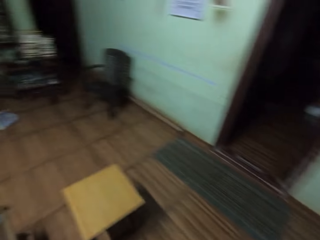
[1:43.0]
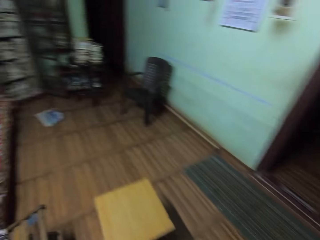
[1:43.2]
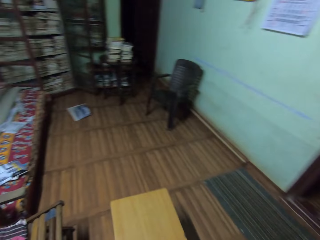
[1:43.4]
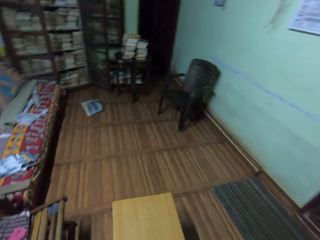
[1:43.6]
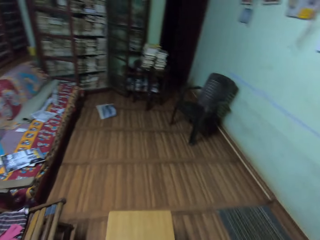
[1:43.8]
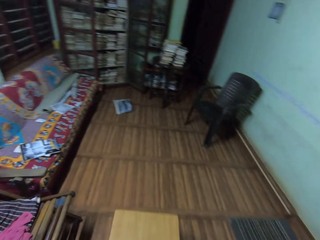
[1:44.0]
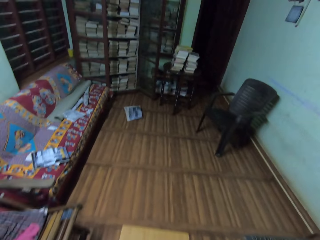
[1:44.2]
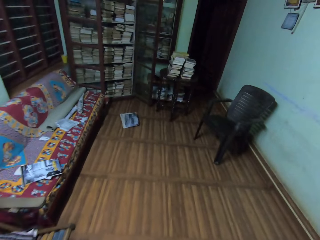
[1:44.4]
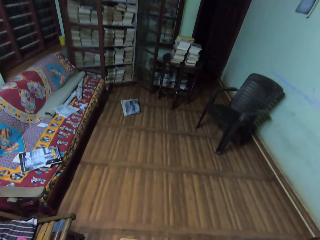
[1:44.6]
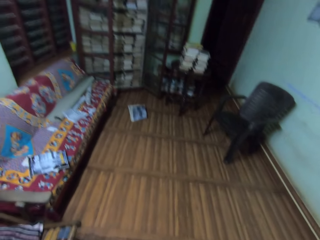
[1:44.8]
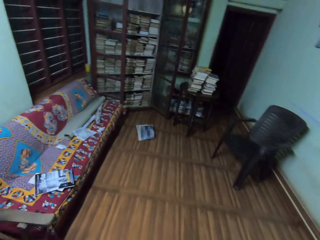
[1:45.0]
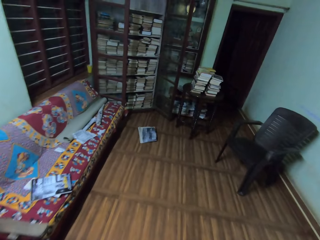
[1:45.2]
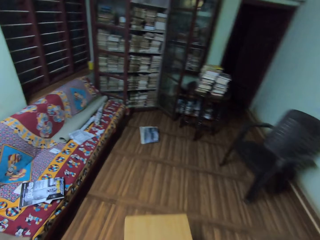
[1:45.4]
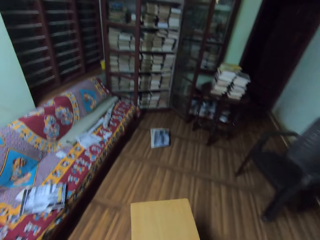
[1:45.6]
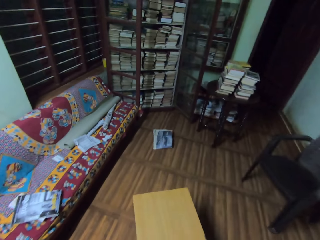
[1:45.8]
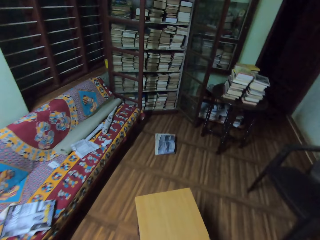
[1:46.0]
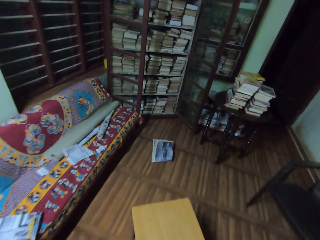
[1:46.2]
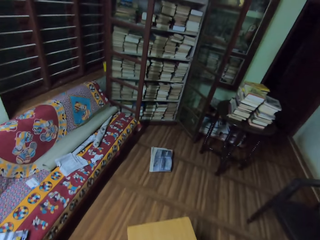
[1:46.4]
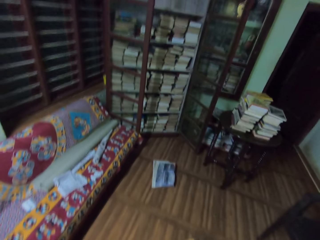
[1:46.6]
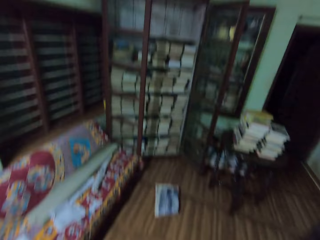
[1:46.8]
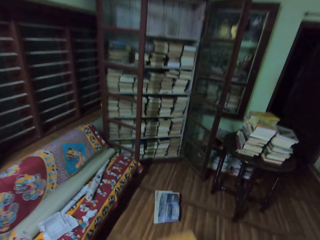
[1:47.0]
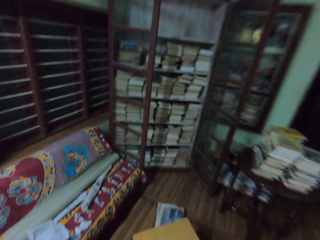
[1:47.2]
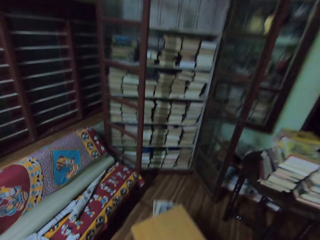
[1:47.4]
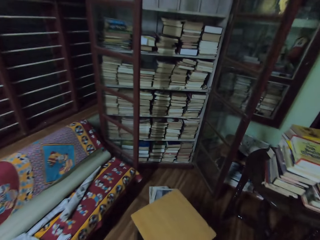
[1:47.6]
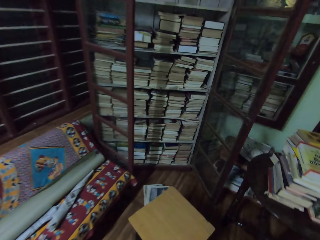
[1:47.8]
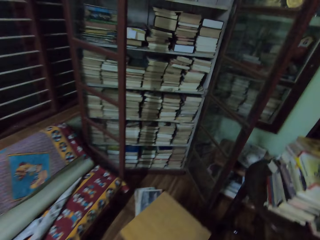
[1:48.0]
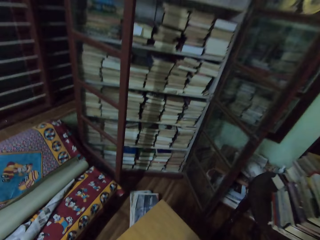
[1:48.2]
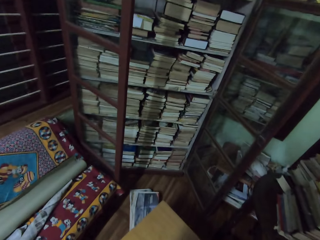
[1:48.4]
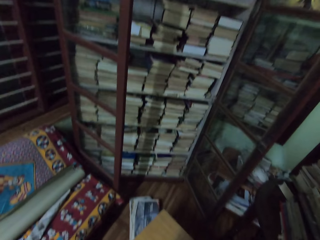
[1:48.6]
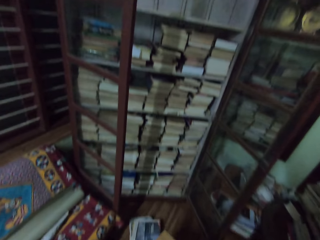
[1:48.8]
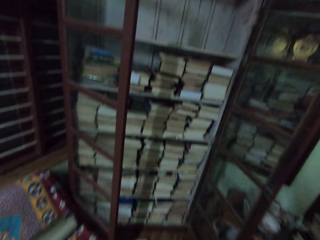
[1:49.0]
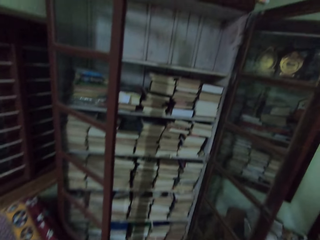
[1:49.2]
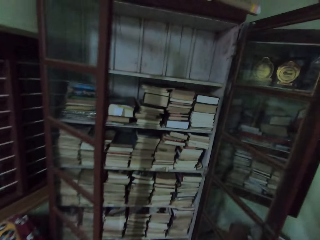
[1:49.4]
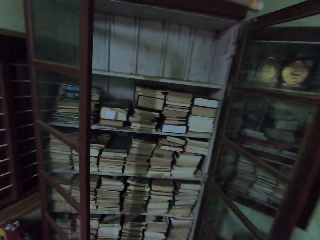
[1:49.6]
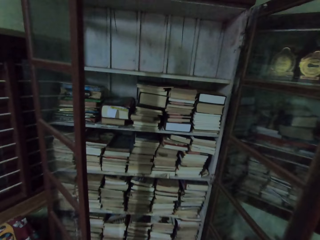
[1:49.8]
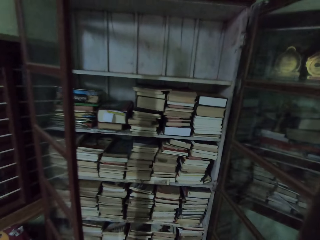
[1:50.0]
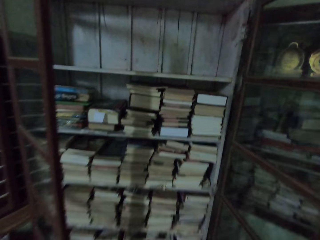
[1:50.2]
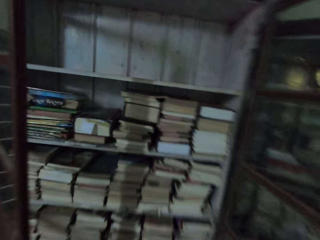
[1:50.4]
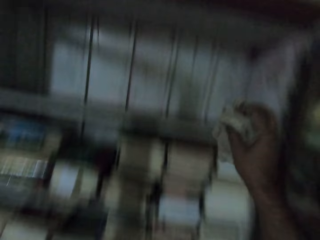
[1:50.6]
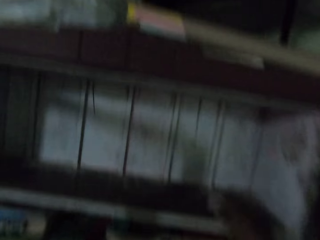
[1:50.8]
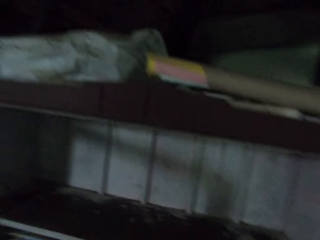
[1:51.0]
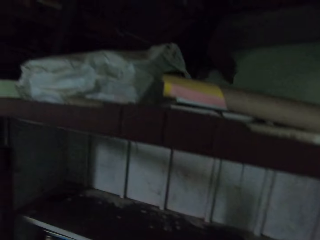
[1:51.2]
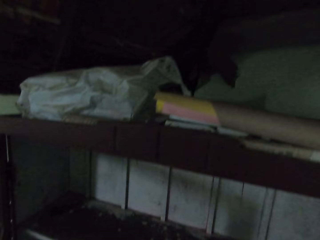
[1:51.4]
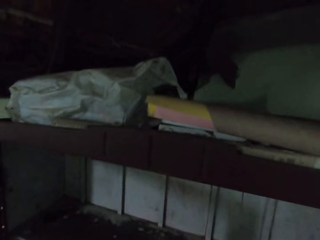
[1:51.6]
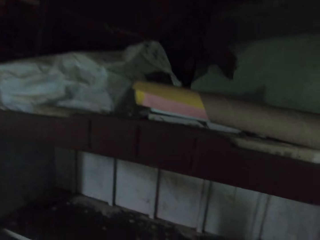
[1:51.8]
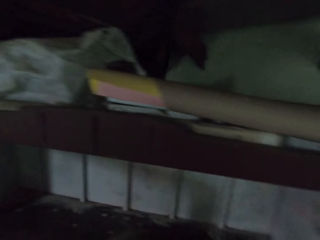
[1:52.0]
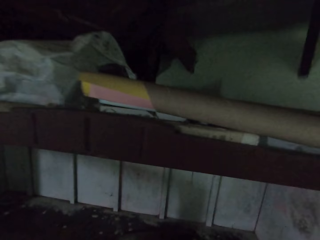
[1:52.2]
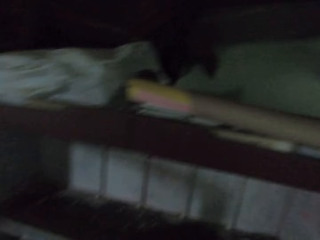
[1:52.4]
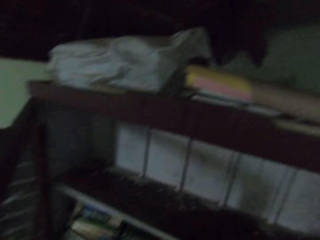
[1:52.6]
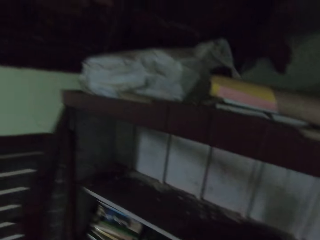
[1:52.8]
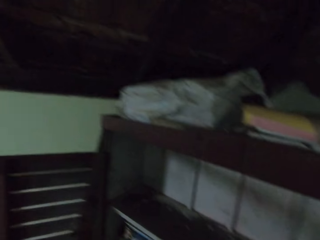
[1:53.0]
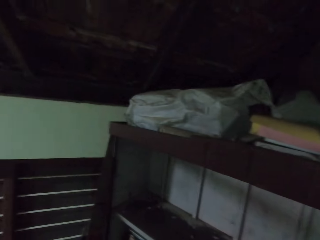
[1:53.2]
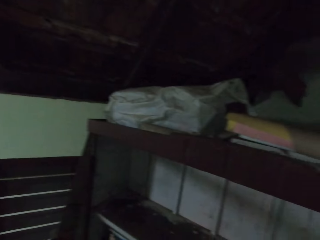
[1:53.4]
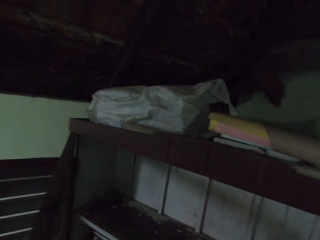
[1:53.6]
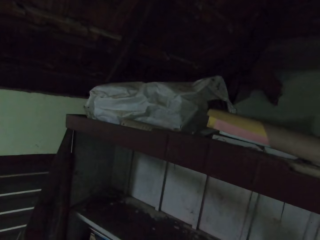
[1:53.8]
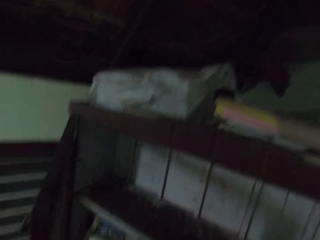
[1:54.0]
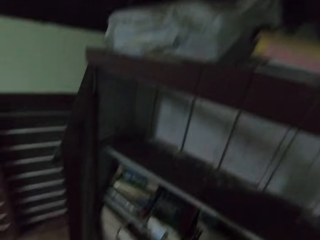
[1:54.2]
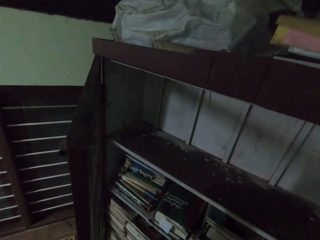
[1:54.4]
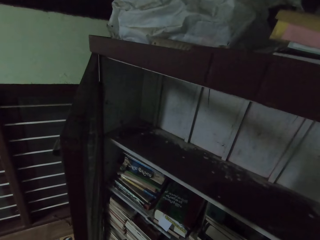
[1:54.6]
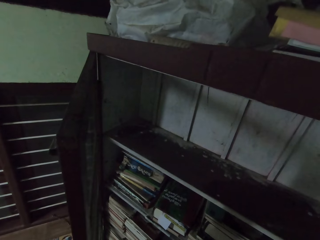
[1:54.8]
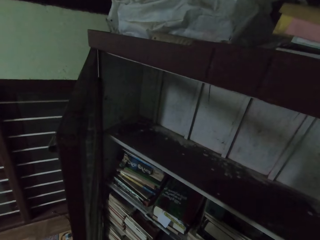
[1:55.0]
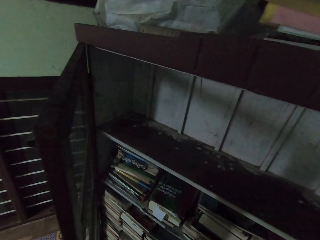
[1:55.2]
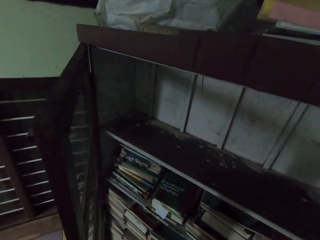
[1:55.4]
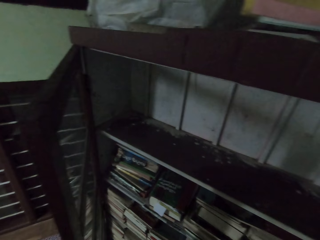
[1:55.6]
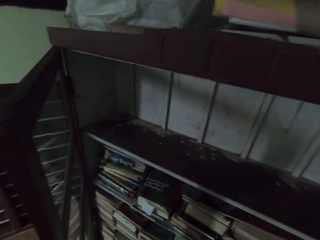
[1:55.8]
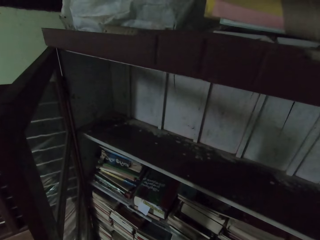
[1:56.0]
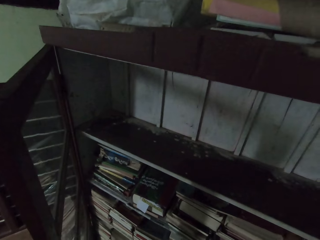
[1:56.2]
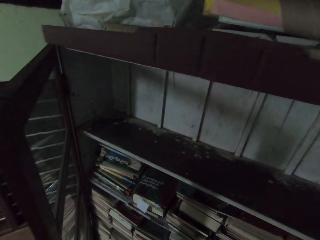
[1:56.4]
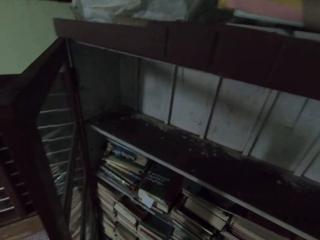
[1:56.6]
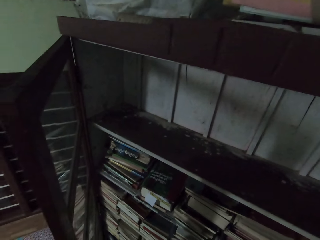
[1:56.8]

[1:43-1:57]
The camera wearer walks in the room. She drags a stool on the floor. She steps on the stool. She cleans the book shelf with a rag in her right hand.

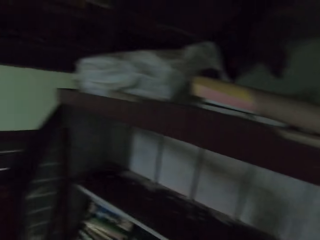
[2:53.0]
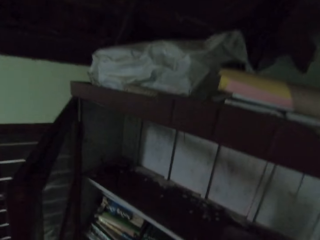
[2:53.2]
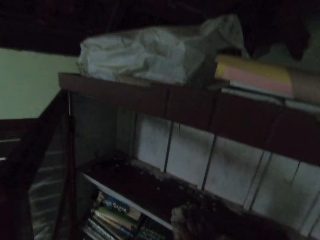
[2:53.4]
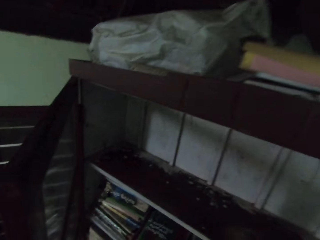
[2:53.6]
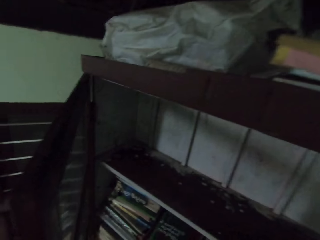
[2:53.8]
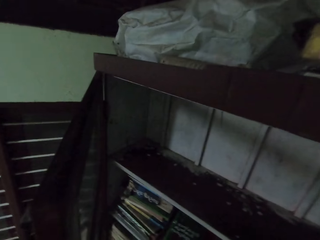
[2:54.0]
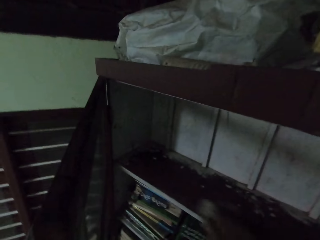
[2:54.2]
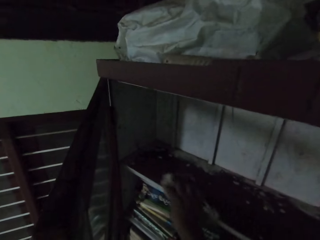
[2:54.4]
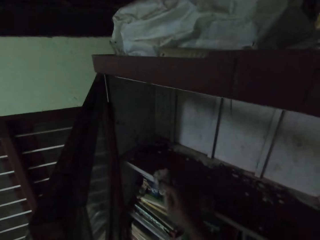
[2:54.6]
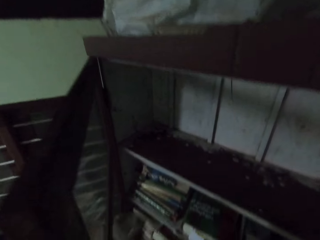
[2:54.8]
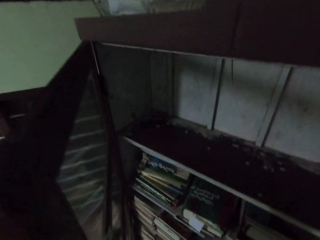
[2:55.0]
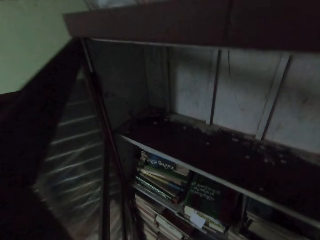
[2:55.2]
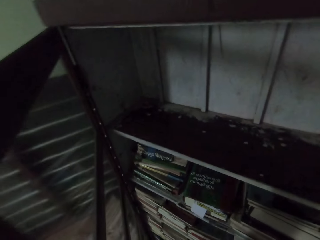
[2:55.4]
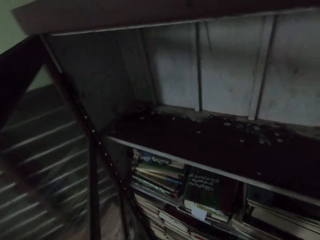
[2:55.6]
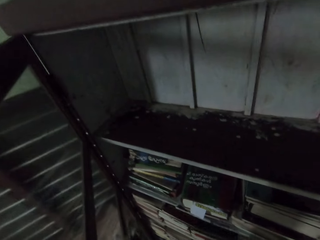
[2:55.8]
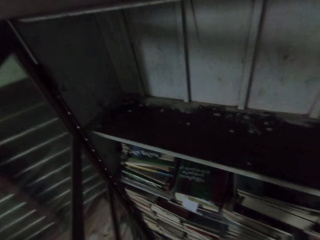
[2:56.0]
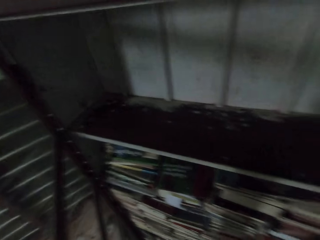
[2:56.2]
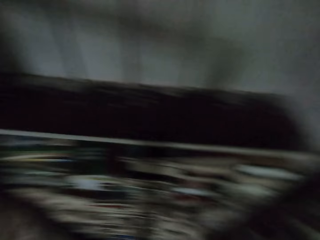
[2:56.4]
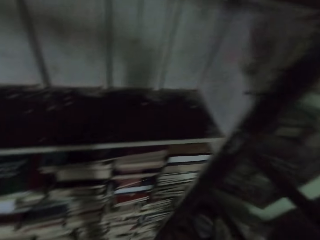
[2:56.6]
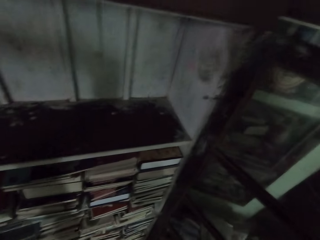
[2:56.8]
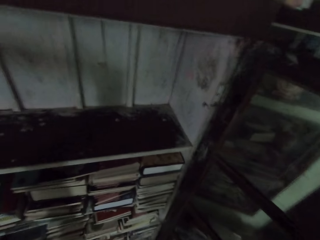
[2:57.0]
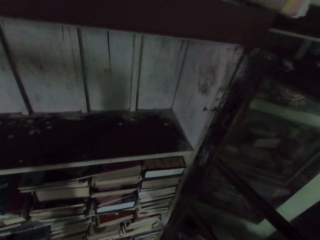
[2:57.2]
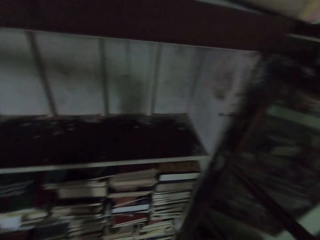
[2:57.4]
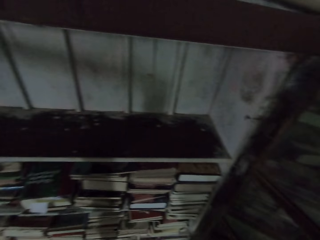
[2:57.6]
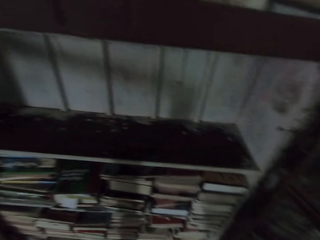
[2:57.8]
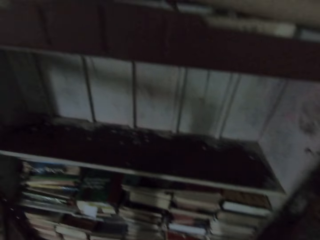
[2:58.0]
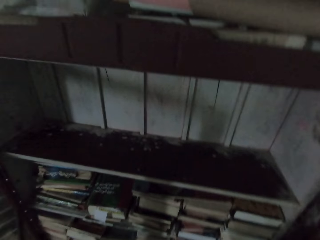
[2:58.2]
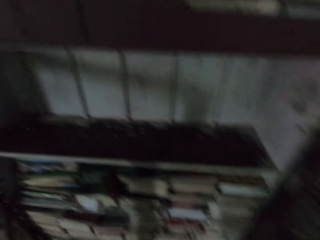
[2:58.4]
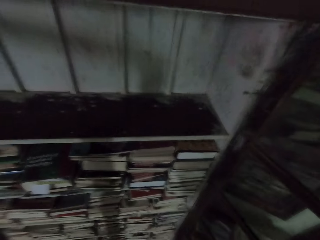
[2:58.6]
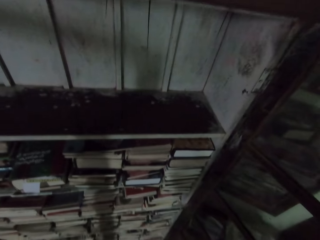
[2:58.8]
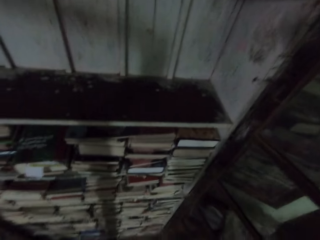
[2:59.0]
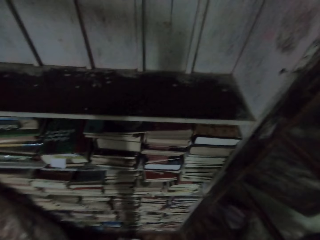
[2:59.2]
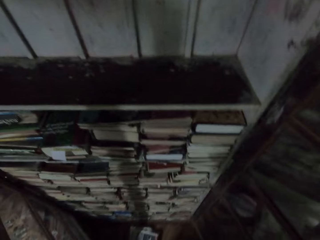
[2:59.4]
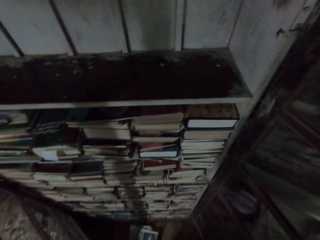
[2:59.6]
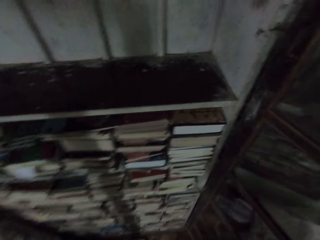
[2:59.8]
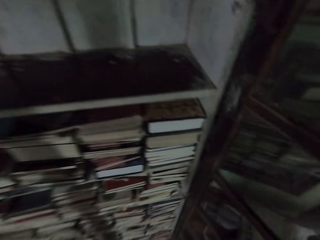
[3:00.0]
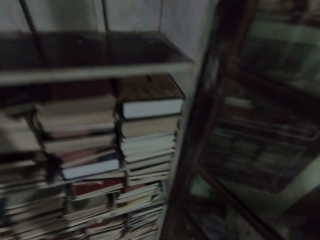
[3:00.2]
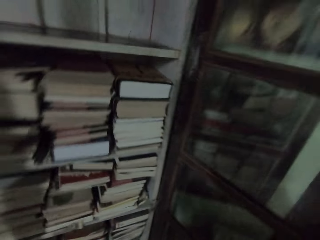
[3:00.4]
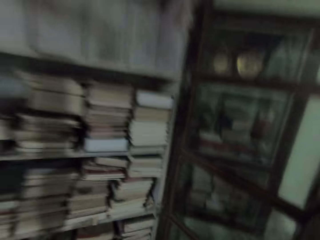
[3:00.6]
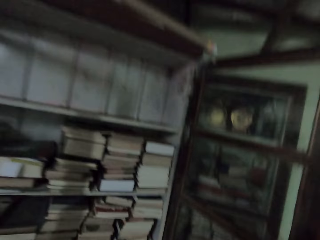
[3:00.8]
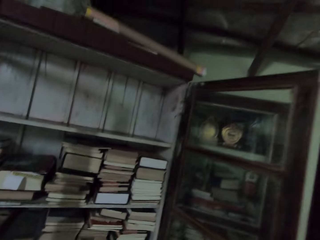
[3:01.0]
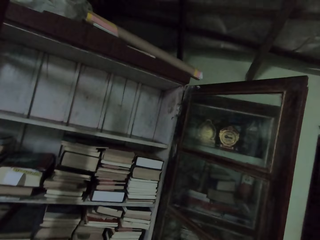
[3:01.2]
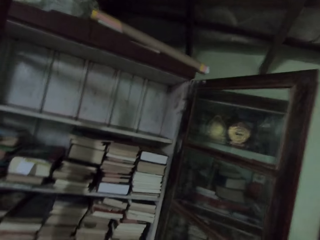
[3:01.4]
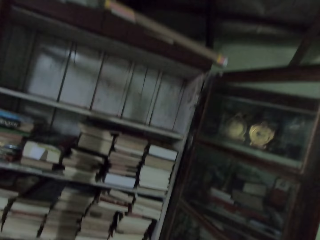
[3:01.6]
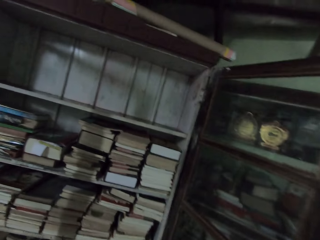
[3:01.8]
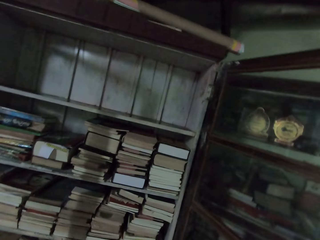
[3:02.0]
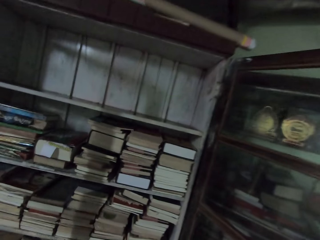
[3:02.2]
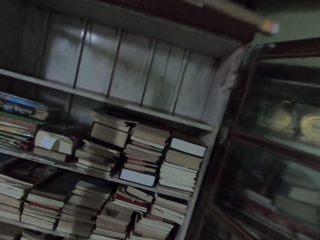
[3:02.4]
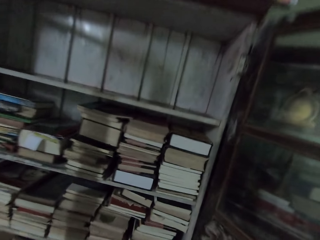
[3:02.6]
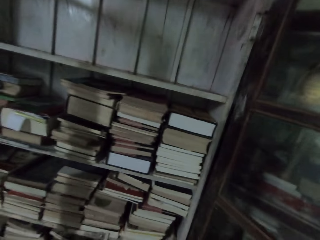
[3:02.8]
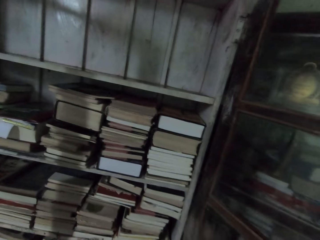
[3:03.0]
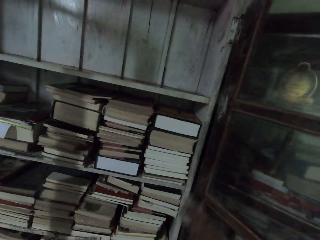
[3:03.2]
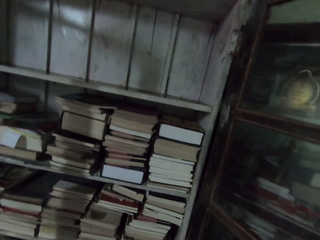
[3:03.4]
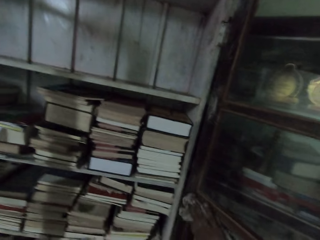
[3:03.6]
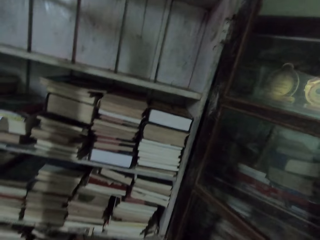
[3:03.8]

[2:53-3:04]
The camera wearer cleans the book shelf with the rag in her right hand.
